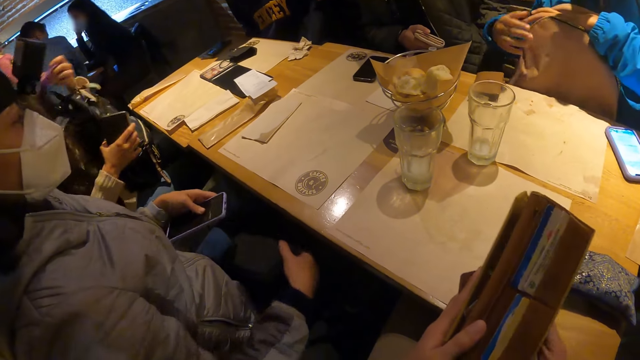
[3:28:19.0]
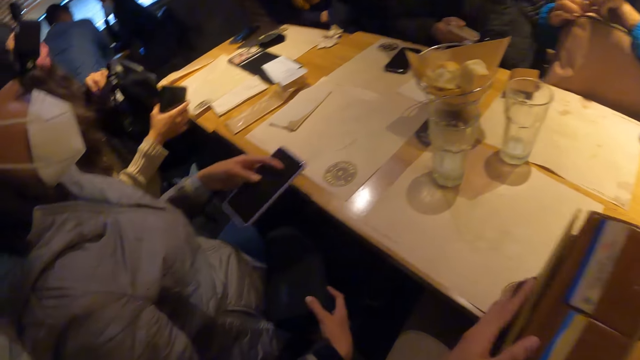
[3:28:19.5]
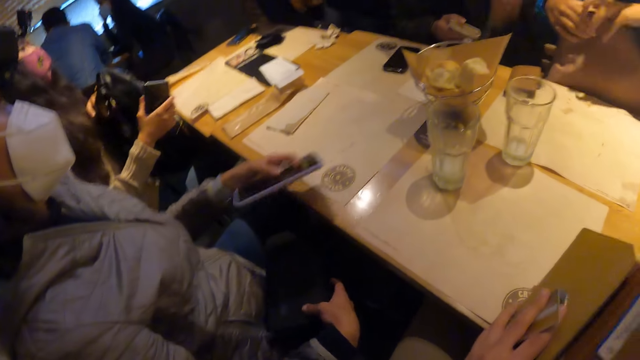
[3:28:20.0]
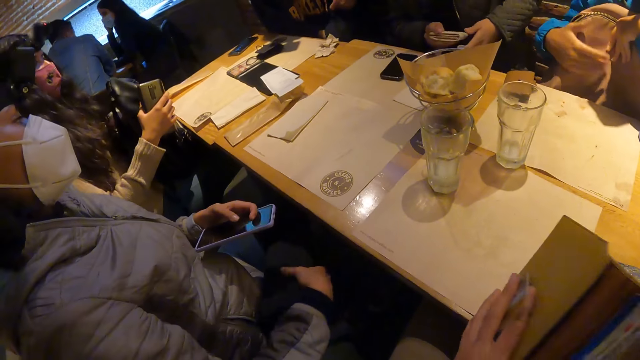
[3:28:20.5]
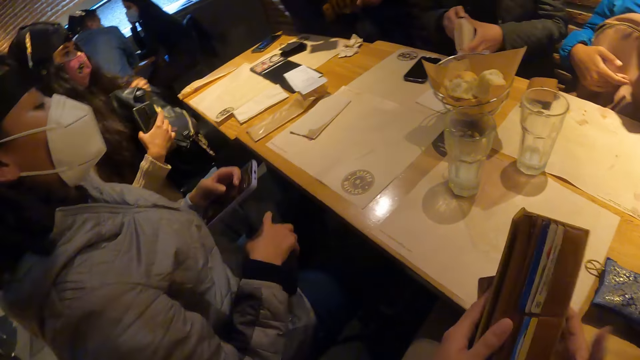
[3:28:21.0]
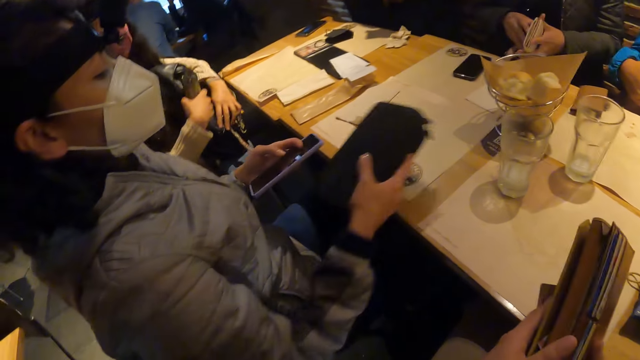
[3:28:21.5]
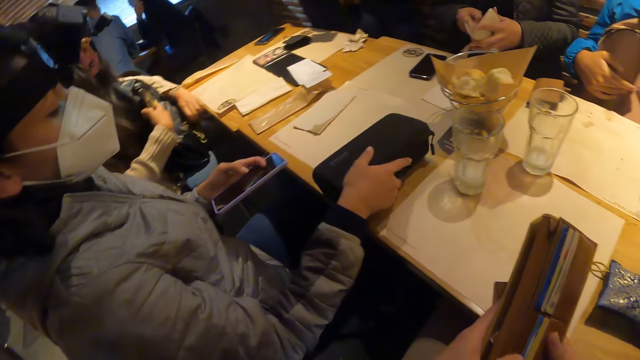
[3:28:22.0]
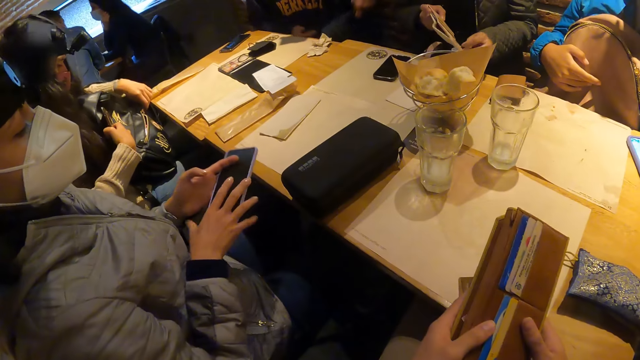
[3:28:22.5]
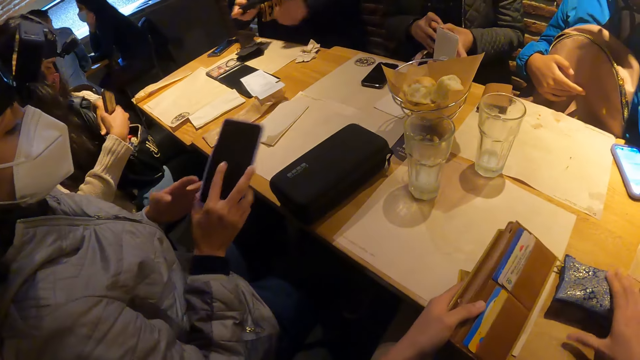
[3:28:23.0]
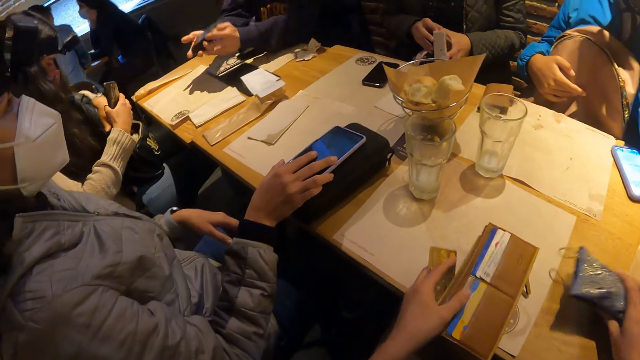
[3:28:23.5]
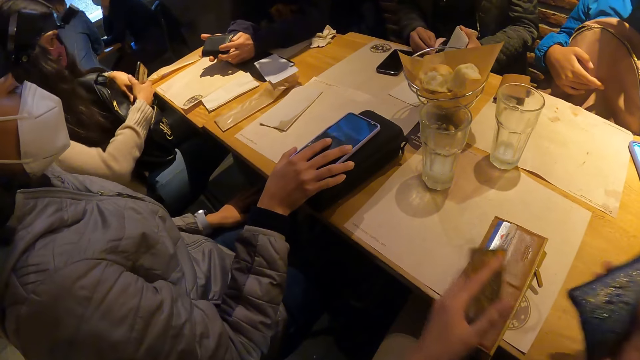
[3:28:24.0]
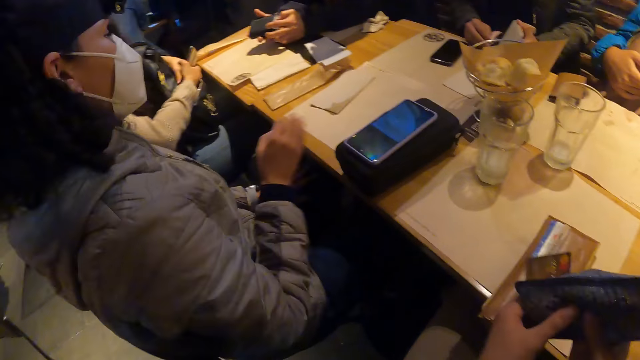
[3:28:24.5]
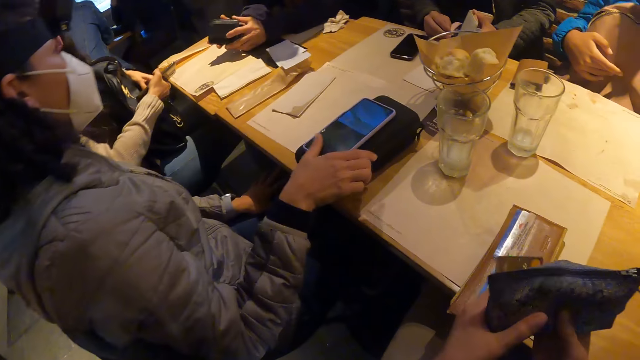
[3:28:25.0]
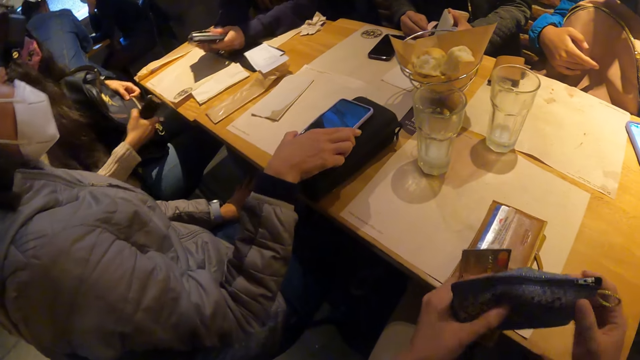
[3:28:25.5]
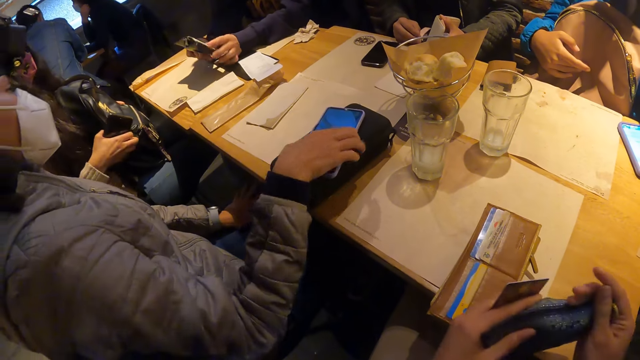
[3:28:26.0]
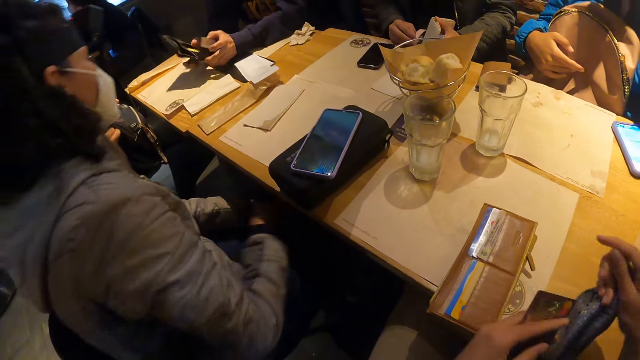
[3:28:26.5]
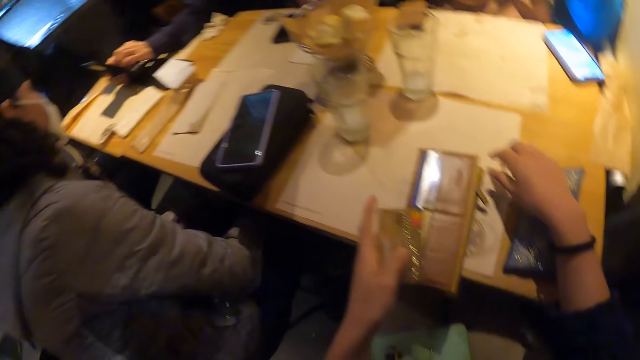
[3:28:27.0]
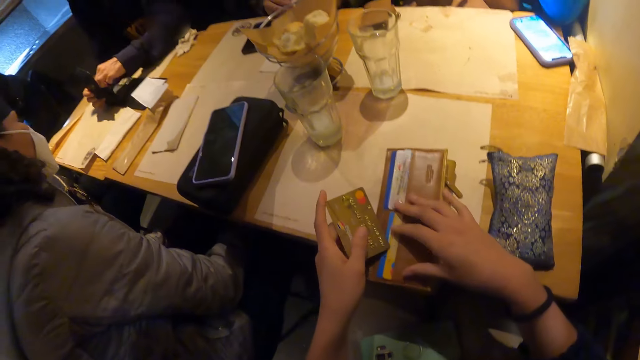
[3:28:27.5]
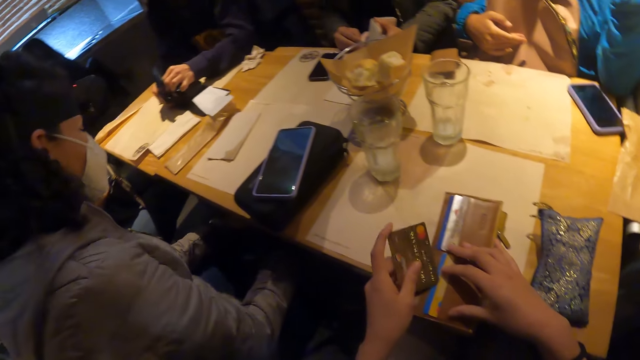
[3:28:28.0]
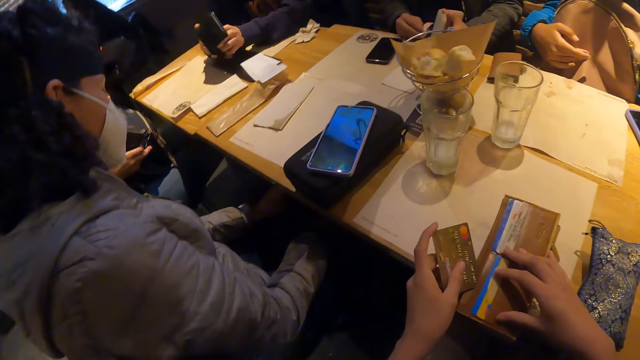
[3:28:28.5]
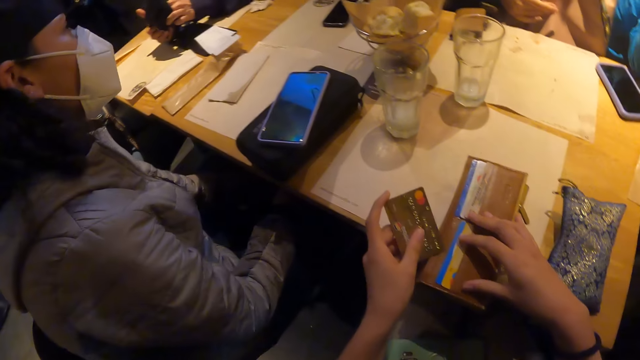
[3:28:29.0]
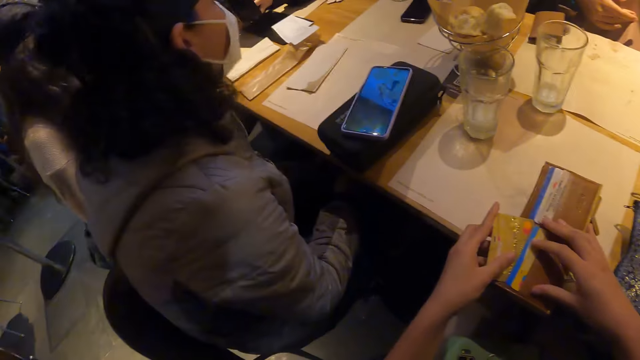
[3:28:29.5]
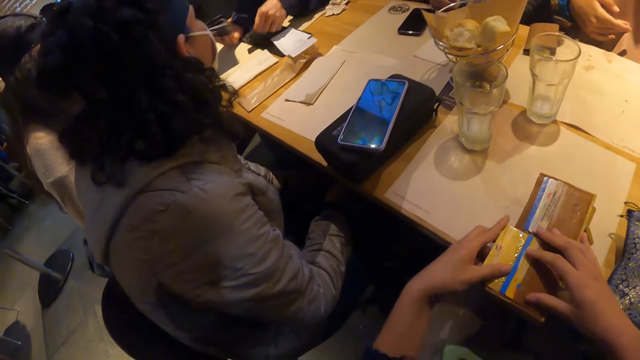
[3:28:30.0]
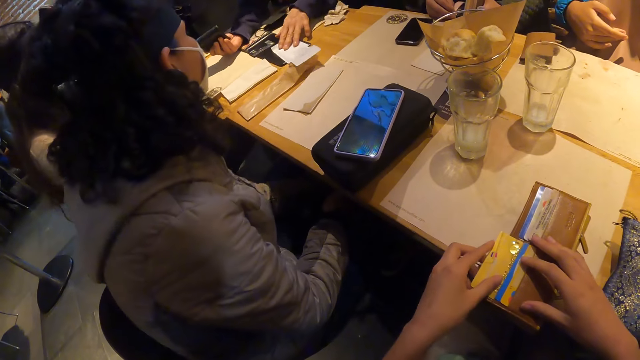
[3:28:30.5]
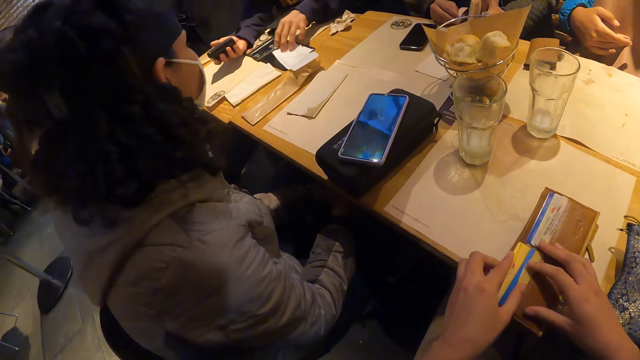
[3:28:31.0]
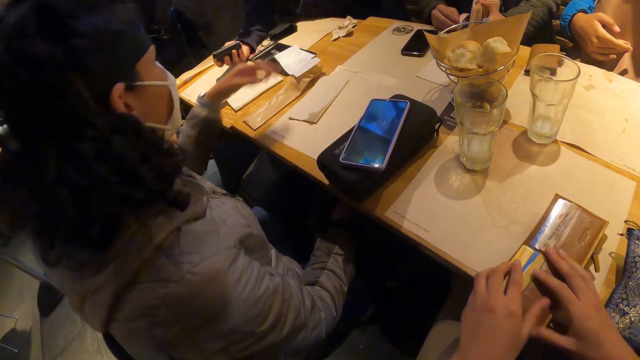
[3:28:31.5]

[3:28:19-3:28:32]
The woman drops a purse on the table with her right hand. The man opens the purse with both hands. Another woman unzips a bag with her left hand. Another man takes a purse from his jacket with his right hand. The camera wearer drops the purse on the table with her left hand. She picks up a purse from the table with her right hand. The first woman drops a phone on the purse on the table with her right hand. The other woman zips a bag with her right hand. A third man opens the purse with both hands. The camera wearer drops the purse on the table with her right hand. She puts the bank card in the purse on the table with her left hand. The second man takes a bank card from the purse with his right hand and drops the bank card on the bill on the table with his right hand.

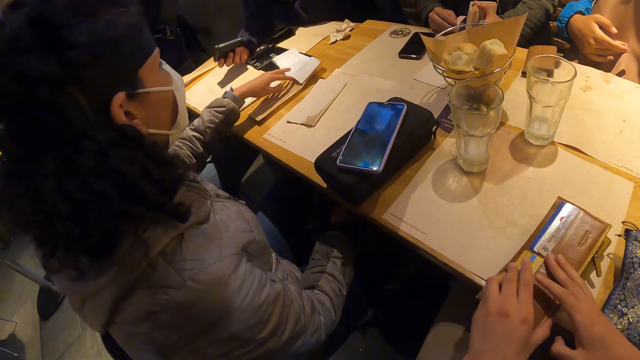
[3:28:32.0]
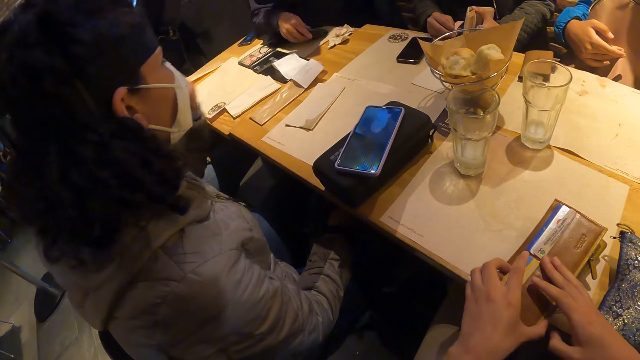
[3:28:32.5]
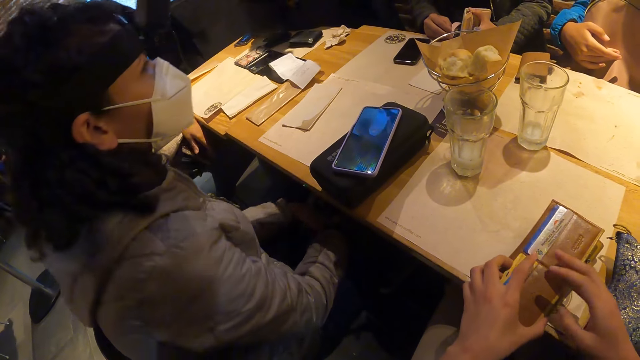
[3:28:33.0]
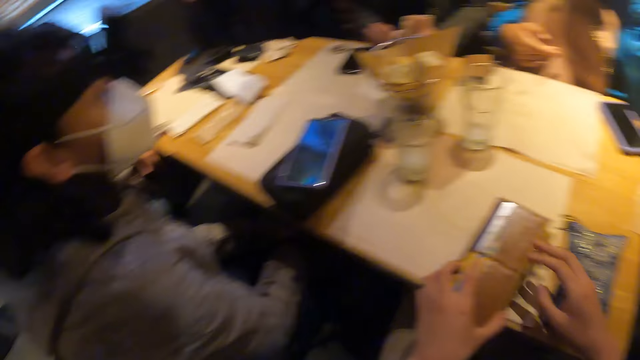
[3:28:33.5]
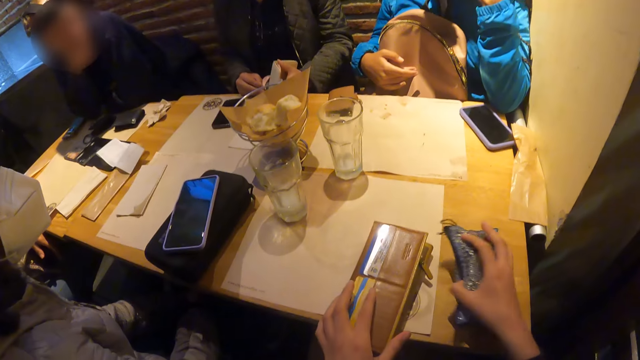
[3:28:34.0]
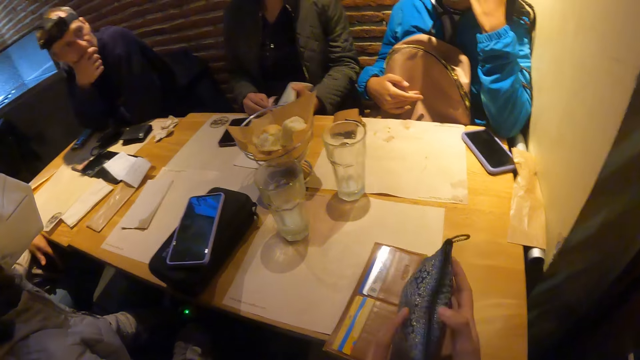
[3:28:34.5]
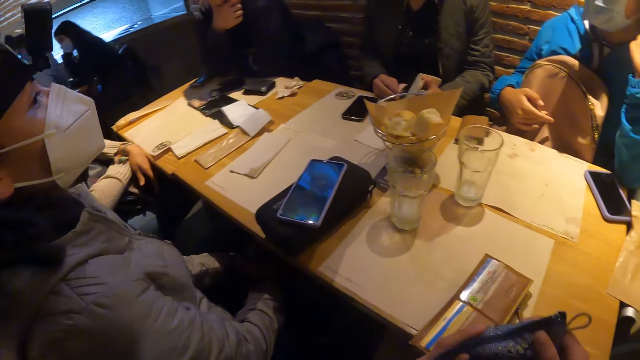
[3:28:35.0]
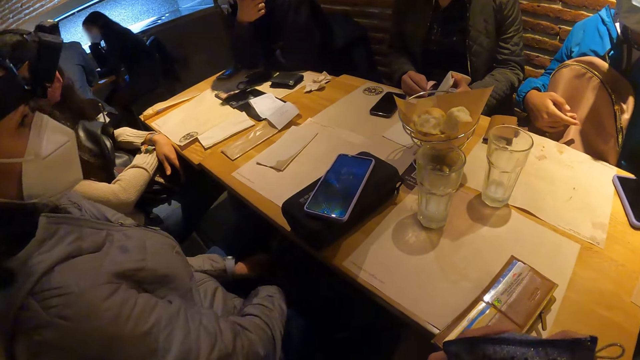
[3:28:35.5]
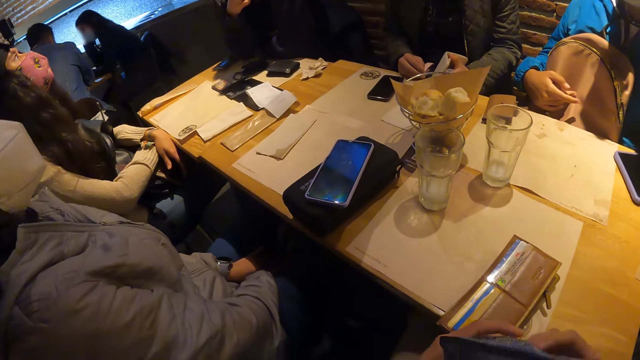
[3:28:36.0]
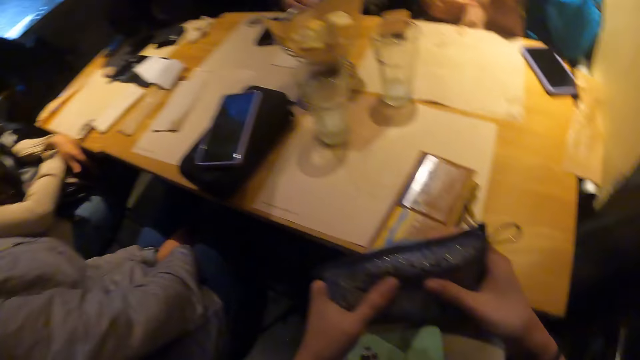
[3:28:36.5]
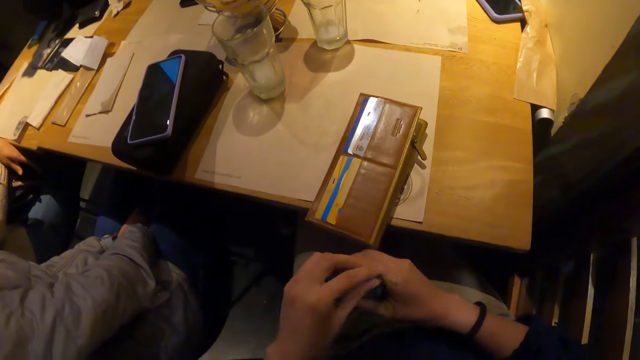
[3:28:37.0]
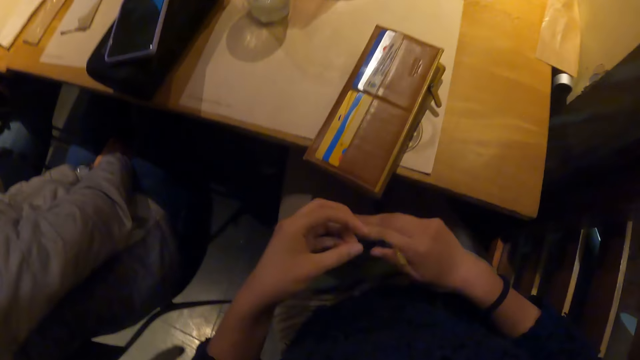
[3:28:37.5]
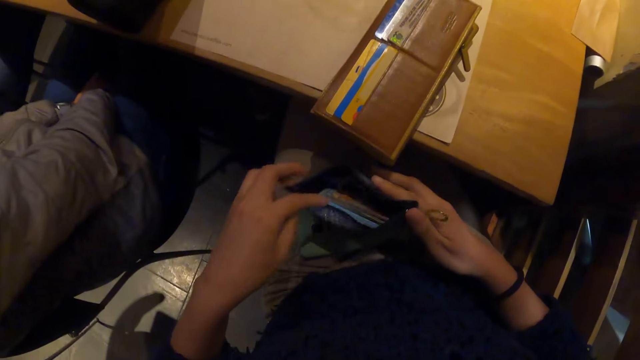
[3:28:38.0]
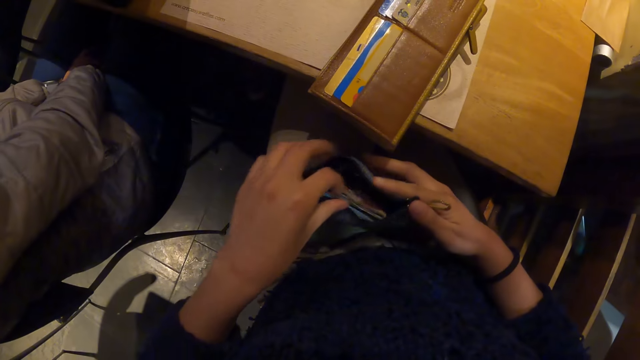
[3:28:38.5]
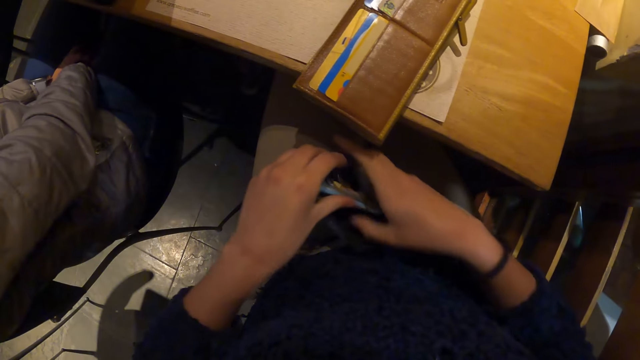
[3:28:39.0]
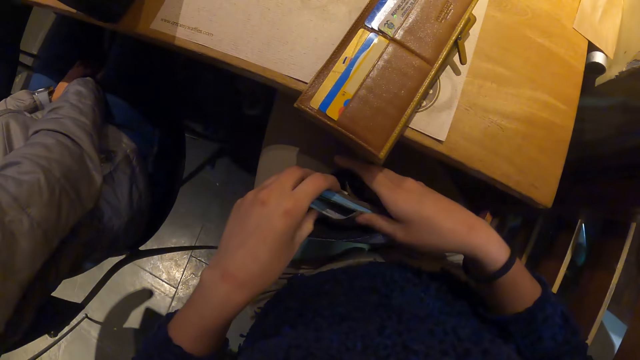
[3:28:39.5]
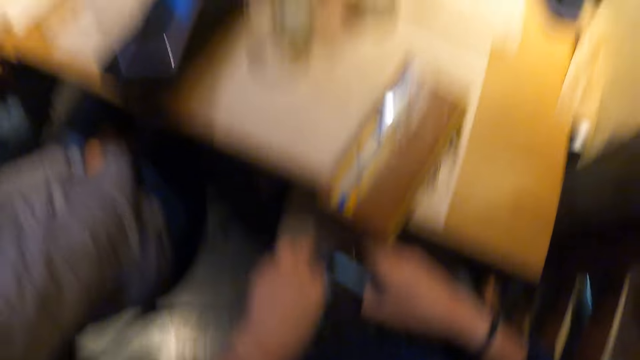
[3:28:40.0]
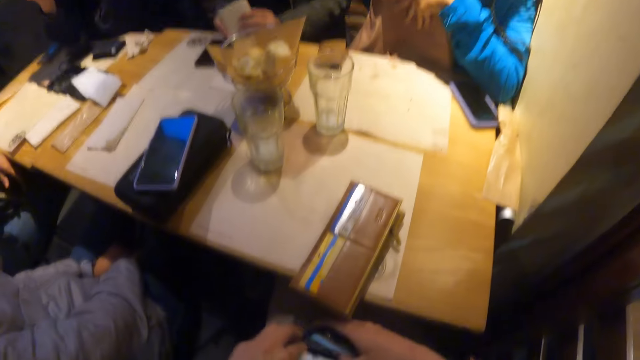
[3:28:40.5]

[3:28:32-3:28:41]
The woman interacts with the man. The camera wearer picks up the purse from the table with her right hand. She unzips the purse with her left hand.
